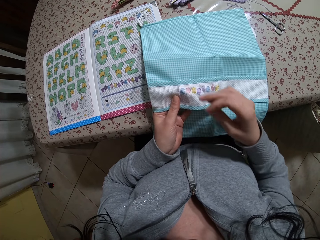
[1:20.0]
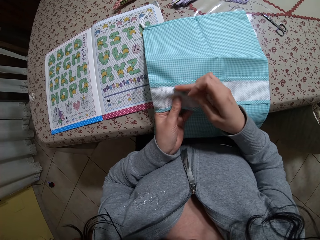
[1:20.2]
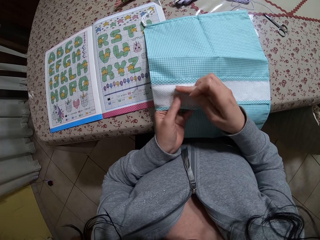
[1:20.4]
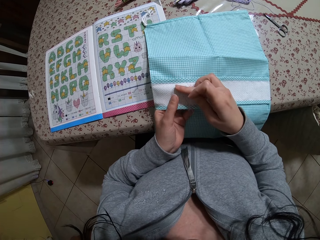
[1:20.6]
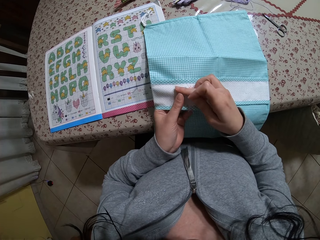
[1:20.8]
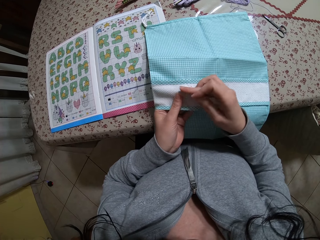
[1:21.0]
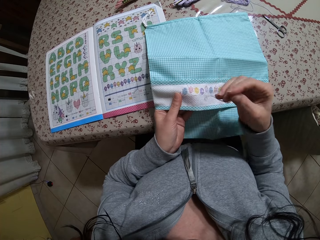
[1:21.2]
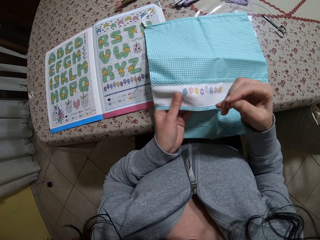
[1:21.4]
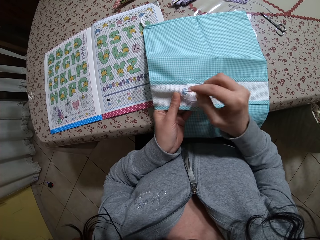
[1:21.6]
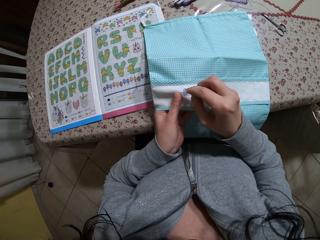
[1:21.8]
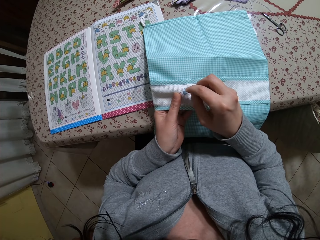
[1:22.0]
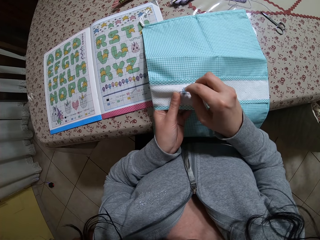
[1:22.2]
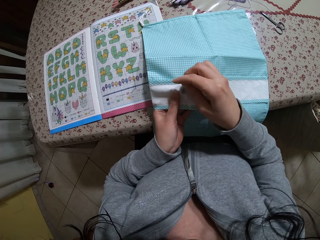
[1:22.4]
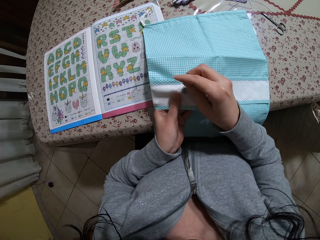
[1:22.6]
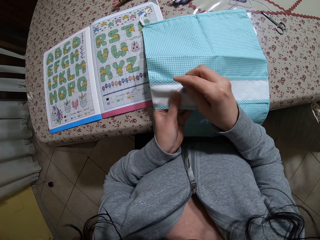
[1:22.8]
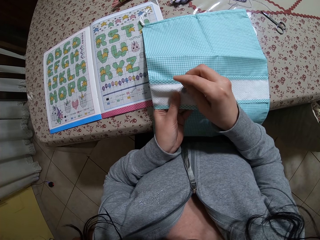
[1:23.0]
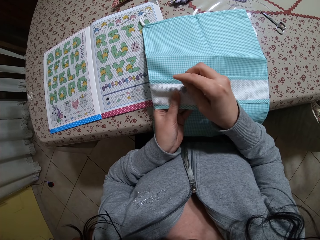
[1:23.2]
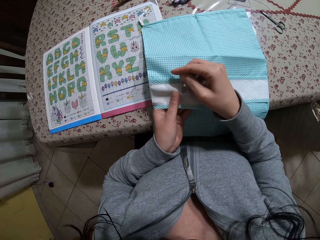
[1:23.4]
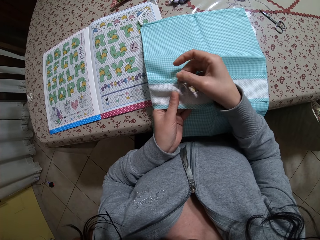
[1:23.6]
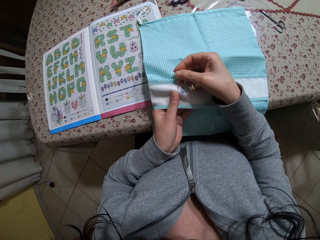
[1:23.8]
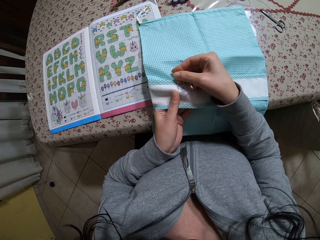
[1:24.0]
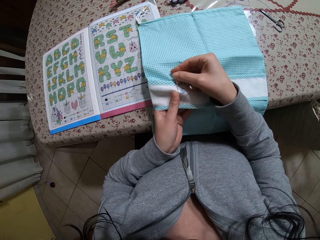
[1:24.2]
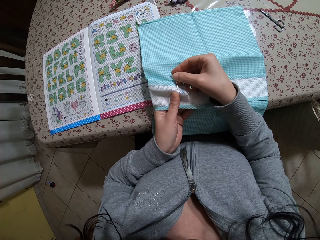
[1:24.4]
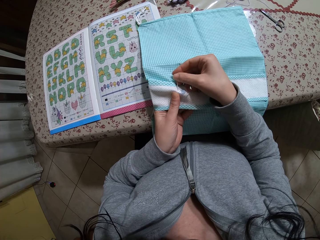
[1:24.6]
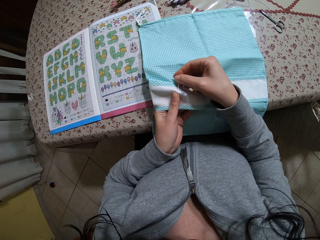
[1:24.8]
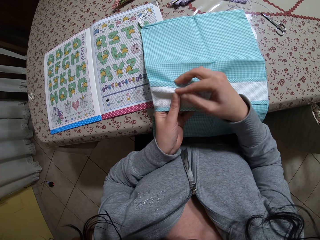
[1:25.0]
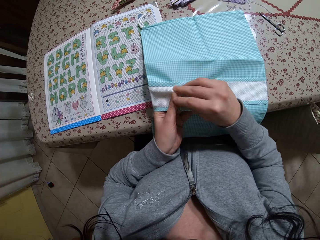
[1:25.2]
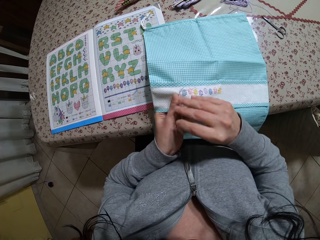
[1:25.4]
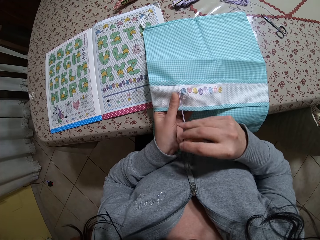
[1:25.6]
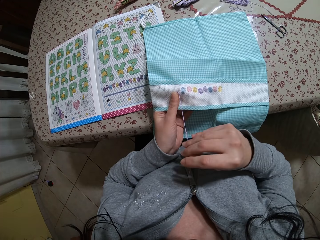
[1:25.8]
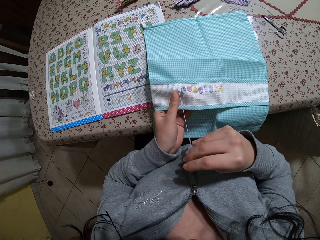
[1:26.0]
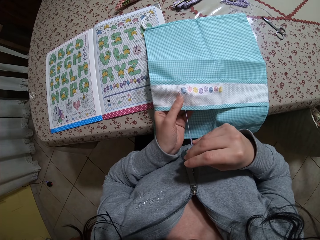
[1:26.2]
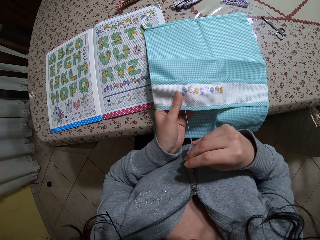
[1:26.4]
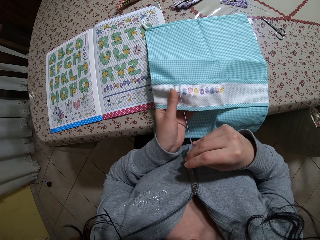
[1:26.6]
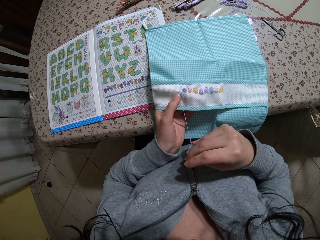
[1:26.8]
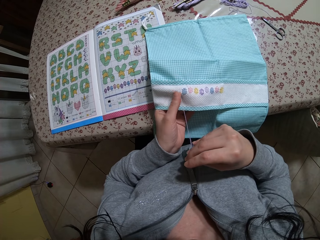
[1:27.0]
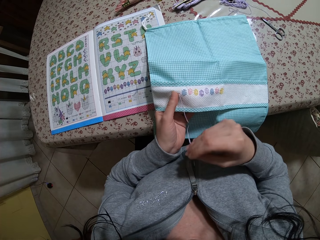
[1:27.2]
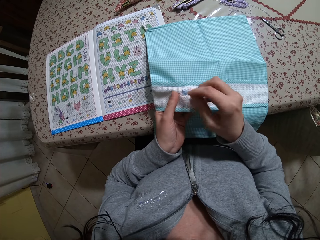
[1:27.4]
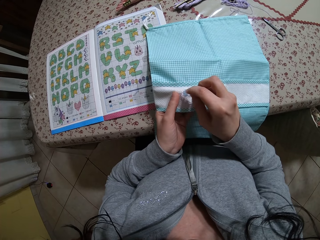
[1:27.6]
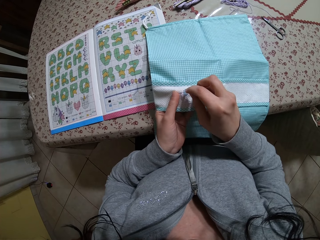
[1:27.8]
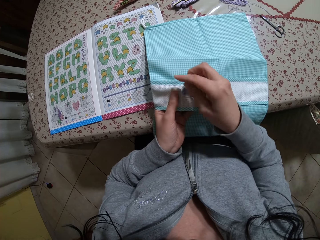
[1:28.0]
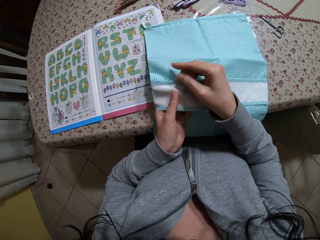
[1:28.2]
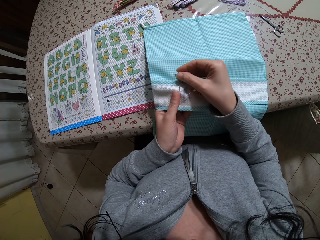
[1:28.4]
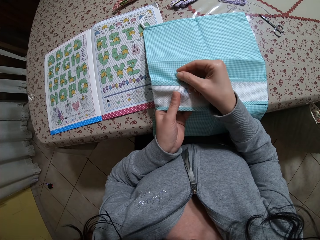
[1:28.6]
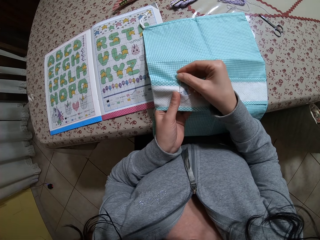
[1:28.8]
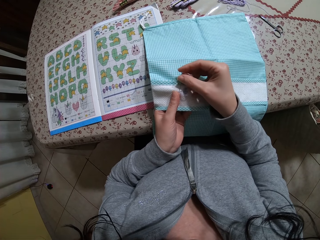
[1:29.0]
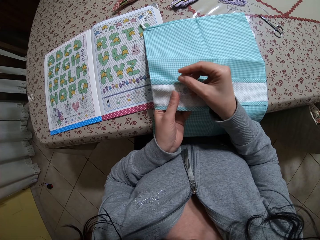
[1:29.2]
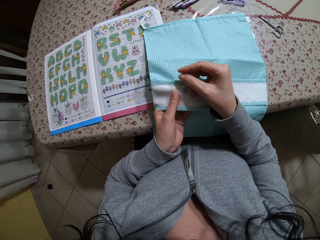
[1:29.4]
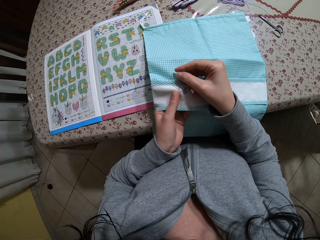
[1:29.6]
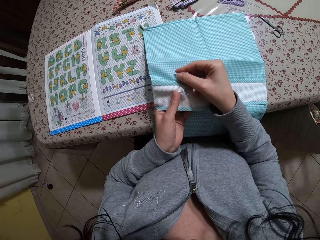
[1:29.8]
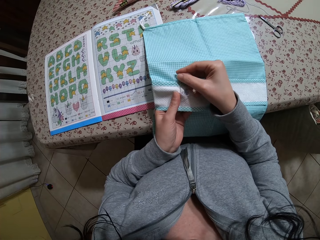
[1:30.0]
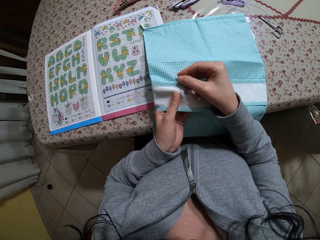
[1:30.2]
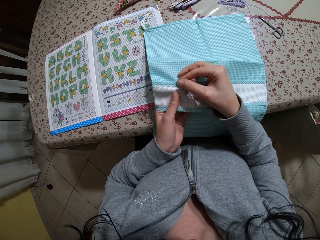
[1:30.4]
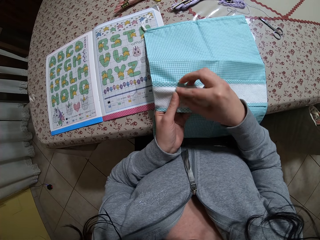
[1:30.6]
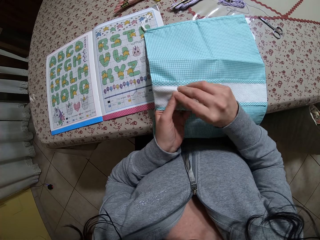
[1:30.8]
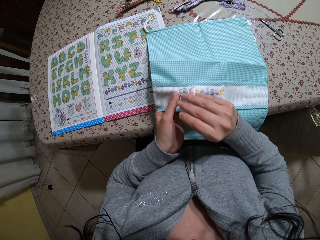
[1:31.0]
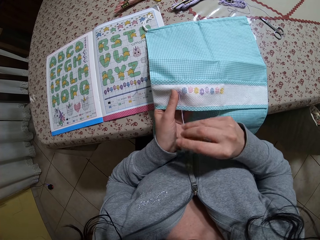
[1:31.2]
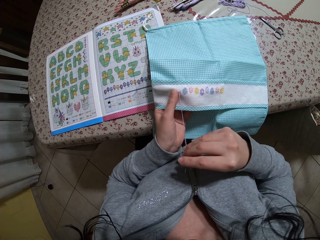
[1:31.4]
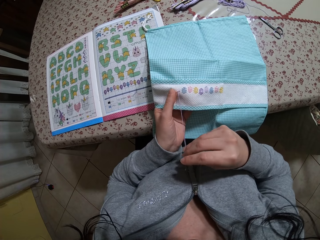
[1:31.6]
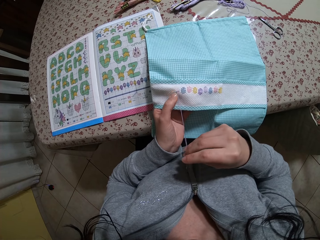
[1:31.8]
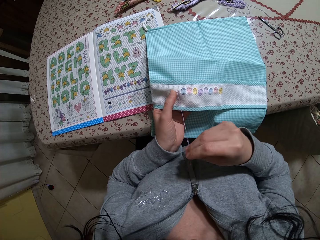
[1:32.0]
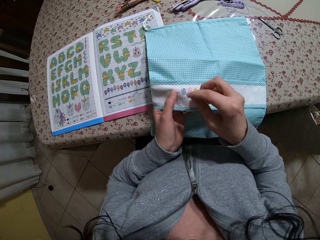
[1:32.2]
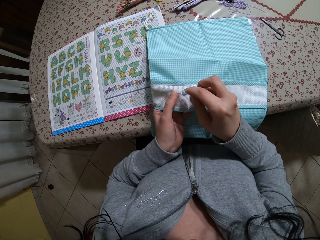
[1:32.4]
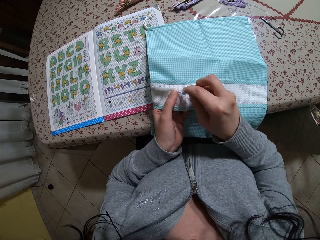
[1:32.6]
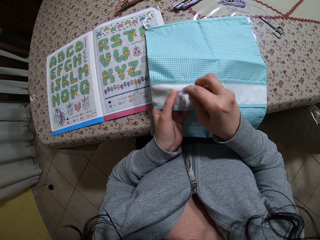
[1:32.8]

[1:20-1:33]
The camera wearer places her right middle finger on the fabric. She stitches the fabric with a needle. She makes a pattern on the fabric.

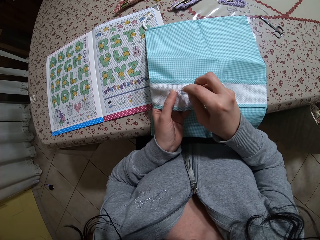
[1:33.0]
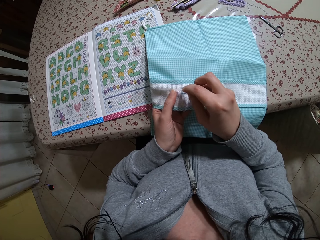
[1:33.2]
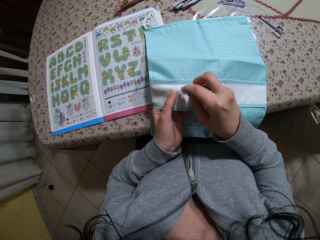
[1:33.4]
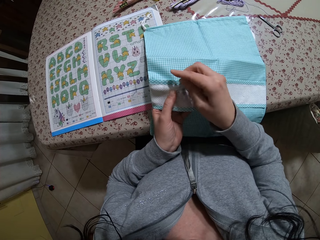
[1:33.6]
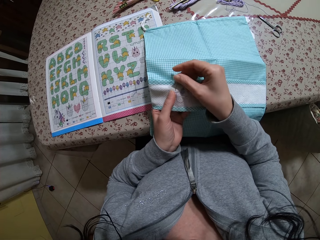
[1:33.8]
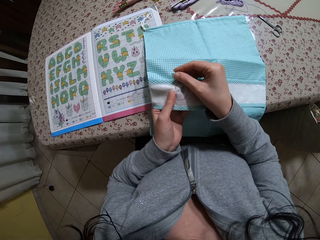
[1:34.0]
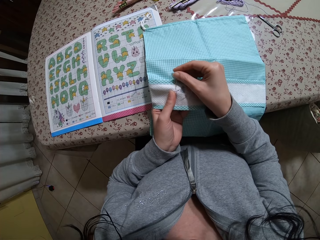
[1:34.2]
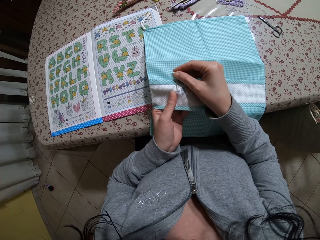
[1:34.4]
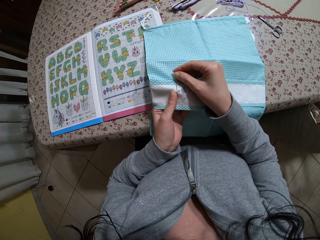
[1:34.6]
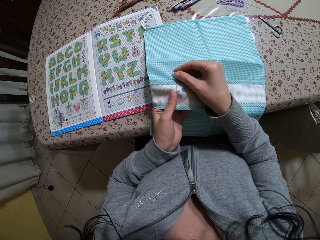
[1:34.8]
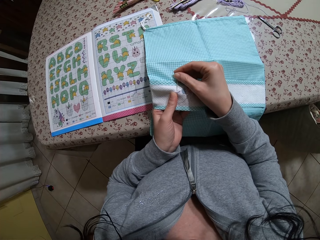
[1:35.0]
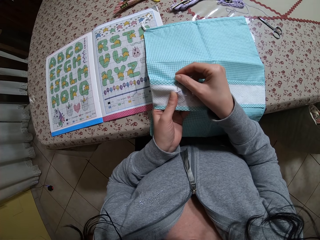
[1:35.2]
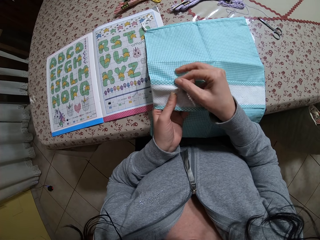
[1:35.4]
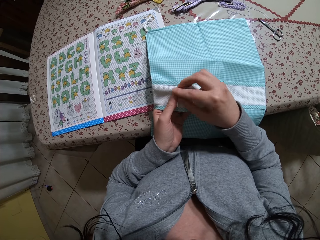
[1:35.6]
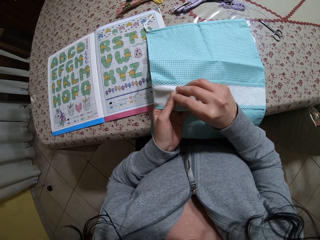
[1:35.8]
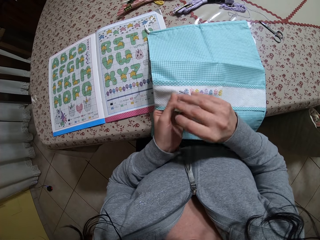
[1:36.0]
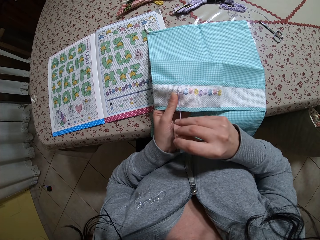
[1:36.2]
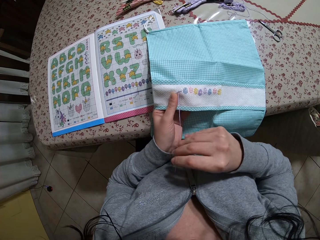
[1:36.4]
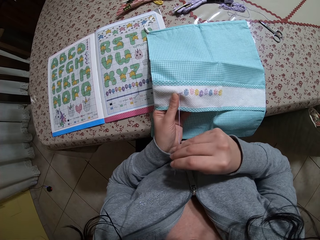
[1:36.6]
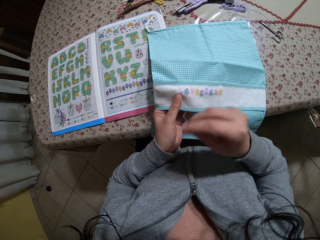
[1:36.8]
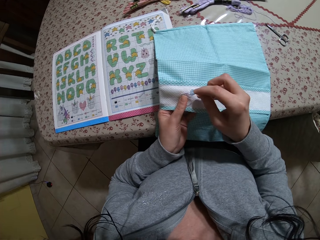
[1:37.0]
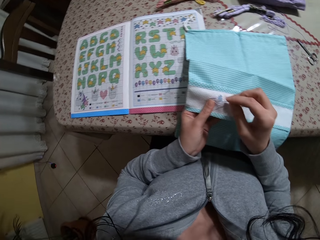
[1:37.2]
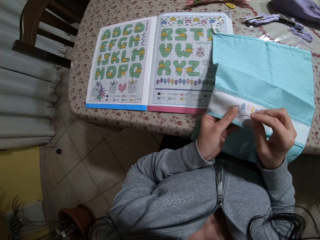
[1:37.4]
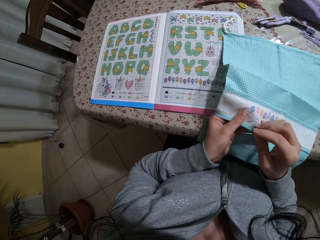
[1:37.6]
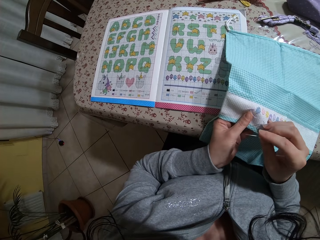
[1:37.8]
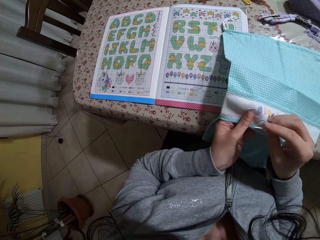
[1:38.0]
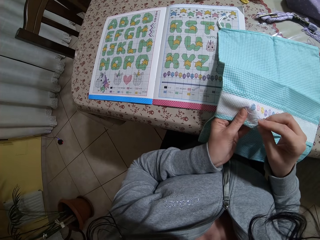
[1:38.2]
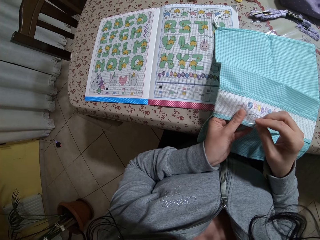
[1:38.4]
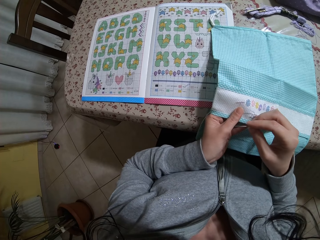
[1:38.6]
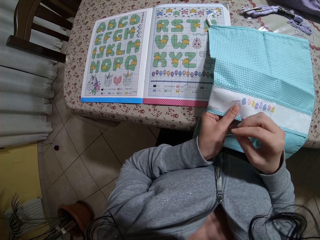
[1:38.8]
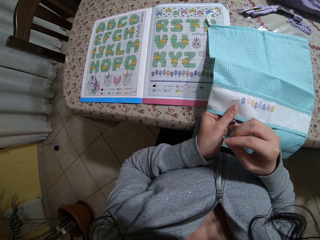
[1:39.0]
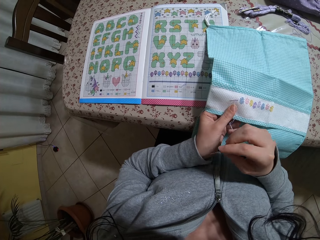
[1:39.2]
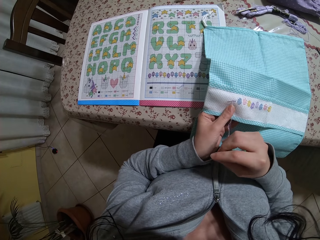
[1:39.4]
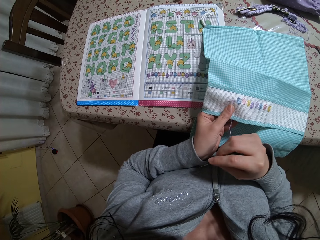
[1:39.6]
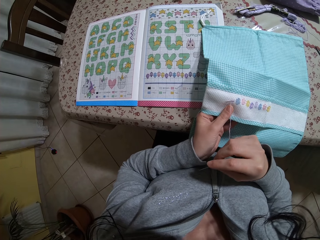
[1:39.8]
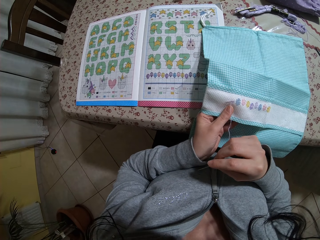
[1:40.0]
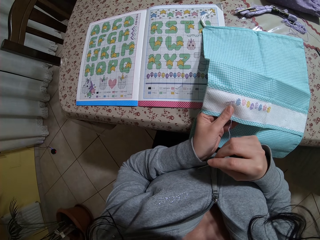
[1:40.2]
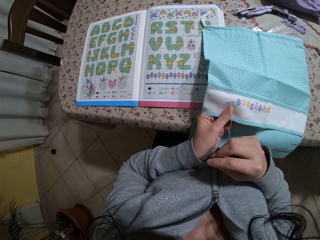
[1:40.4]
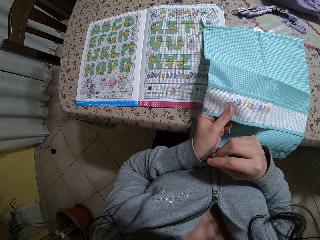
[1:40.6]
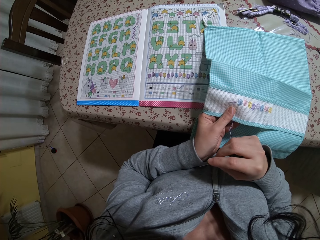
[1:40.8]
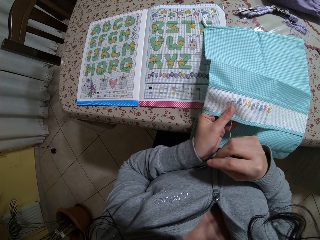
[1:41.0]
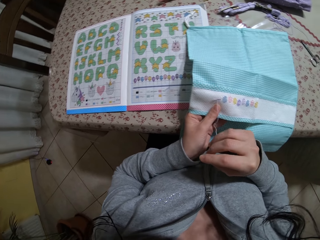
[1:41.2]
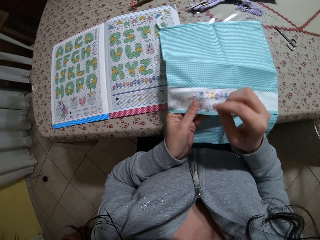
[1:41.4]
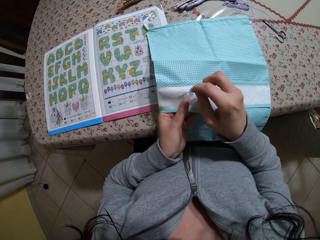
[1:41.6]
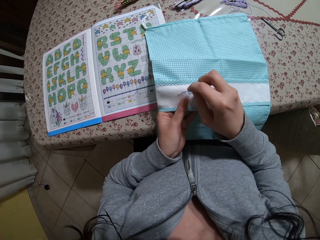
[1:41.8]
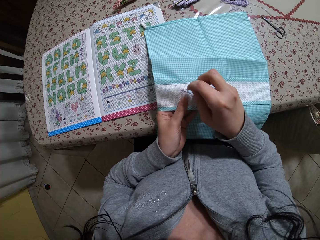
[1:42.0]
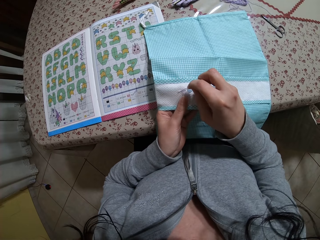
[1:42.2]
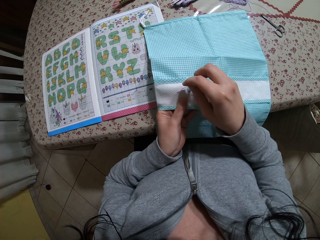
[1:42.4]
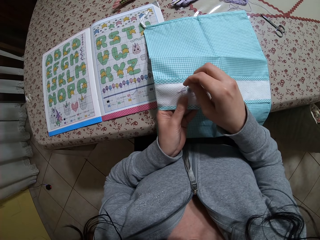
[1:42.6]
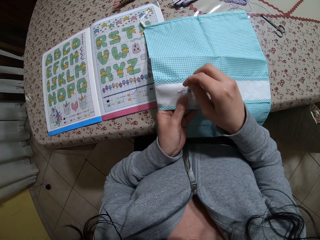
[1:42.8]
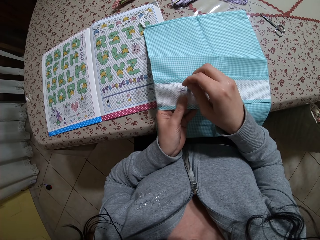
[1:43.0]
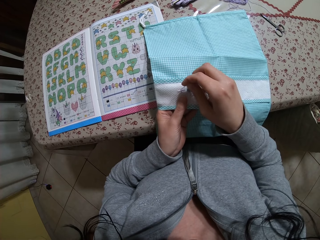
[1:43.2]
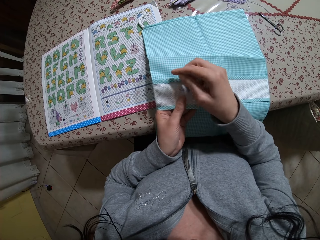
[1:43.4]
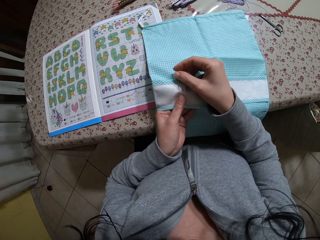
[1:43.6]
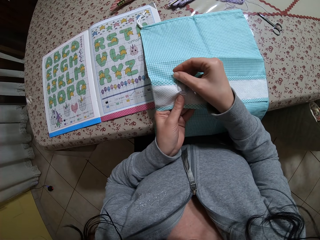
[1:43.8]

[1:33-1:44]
The camera wearer refers to a model on the table.
